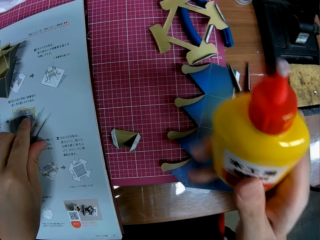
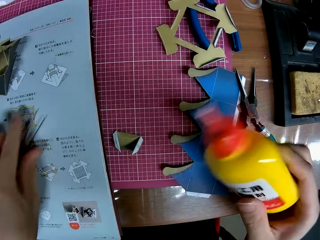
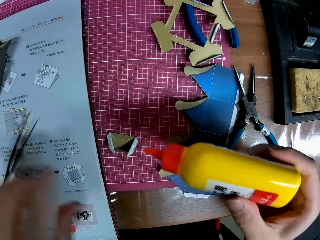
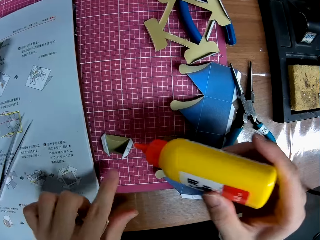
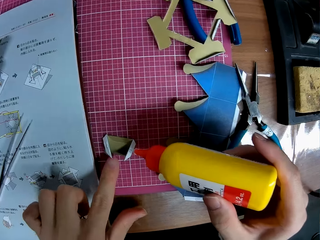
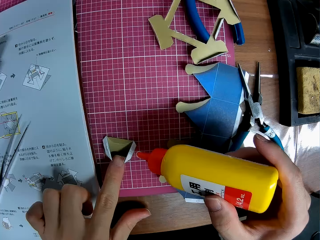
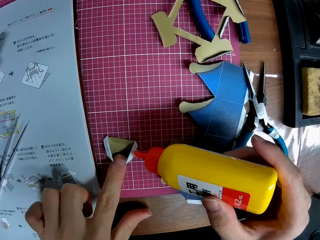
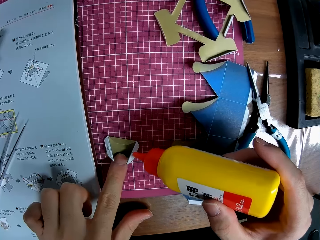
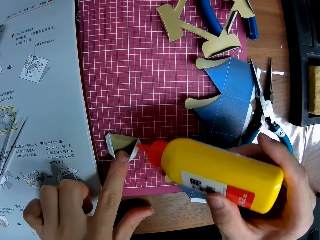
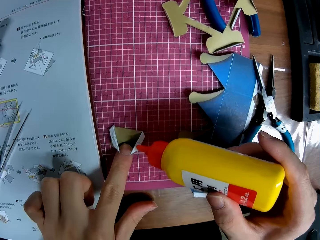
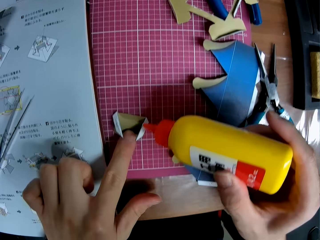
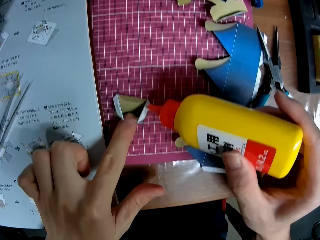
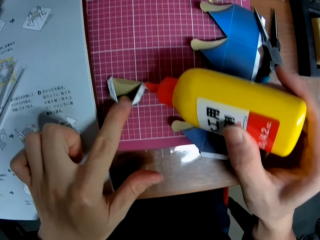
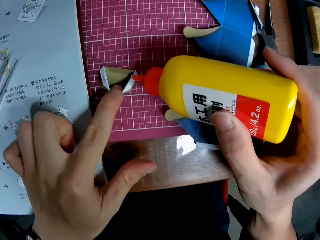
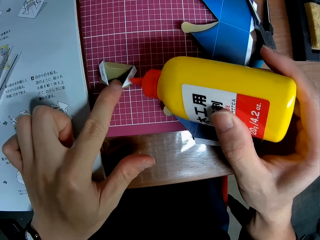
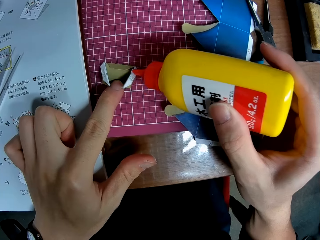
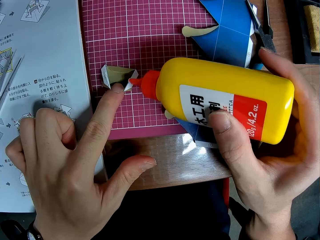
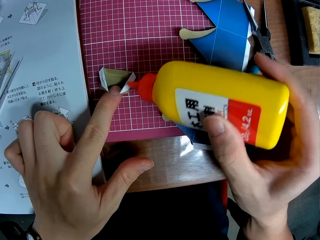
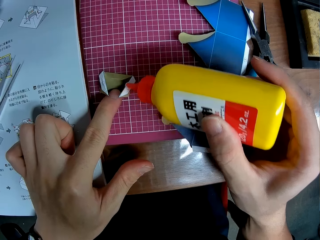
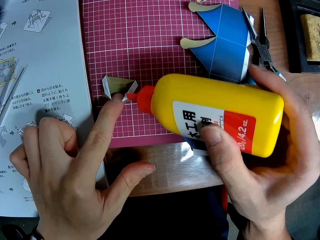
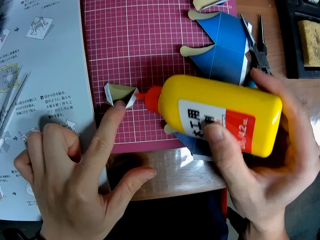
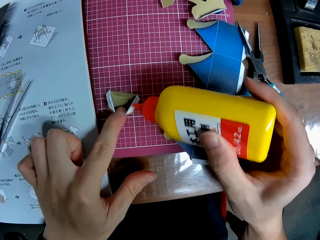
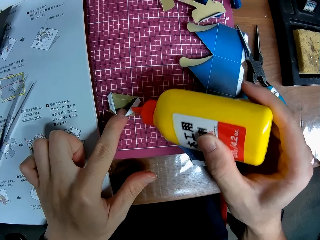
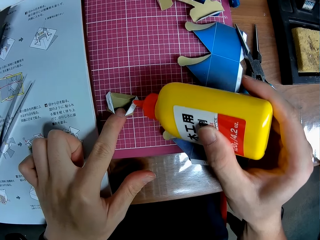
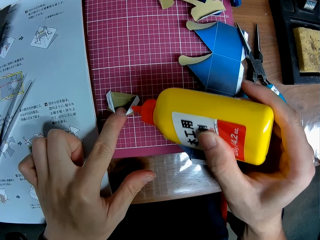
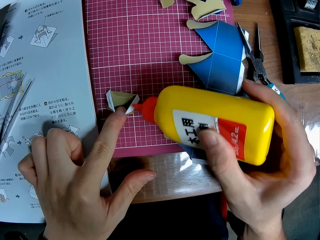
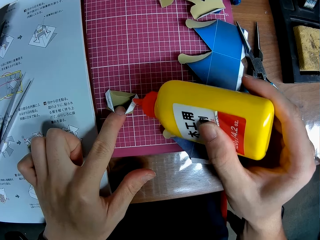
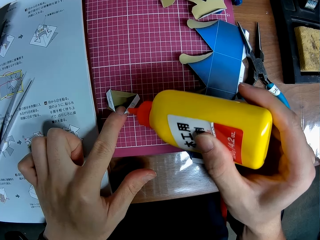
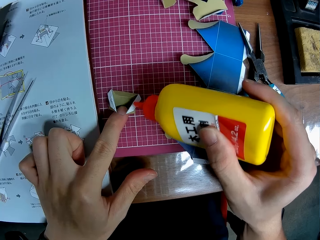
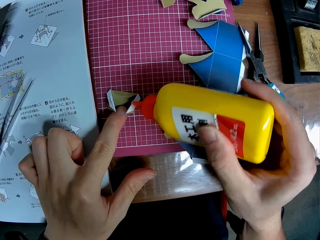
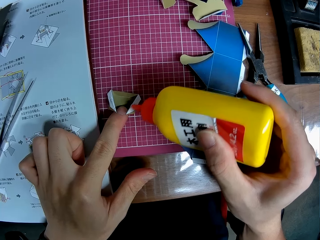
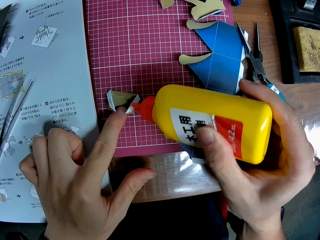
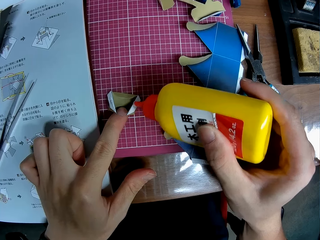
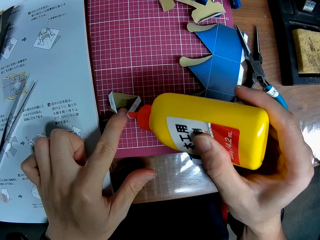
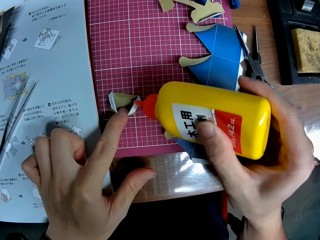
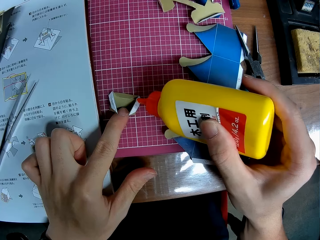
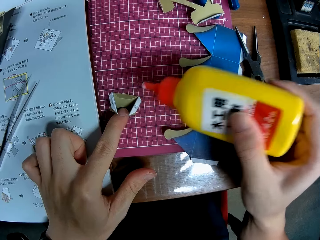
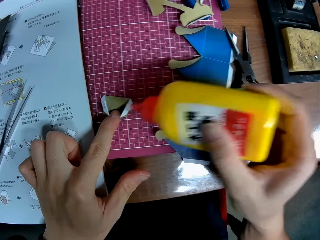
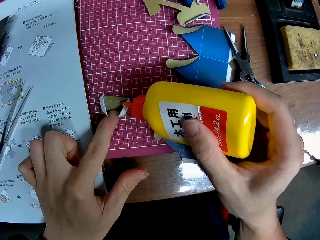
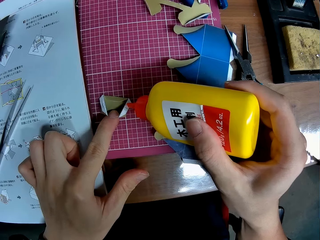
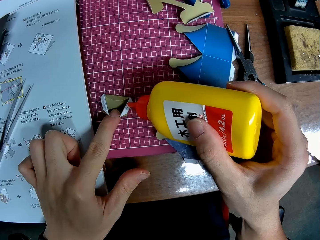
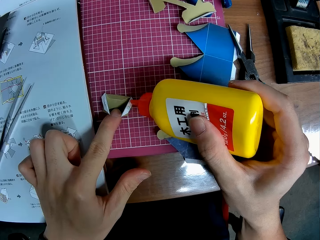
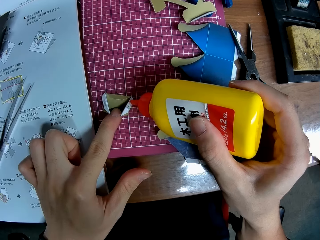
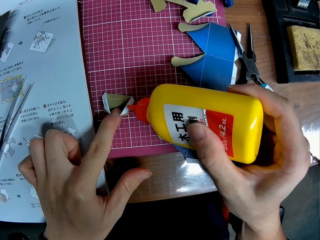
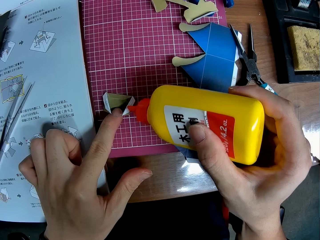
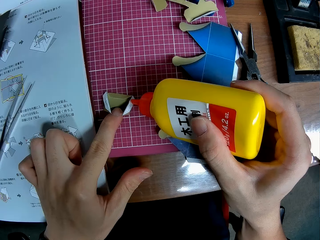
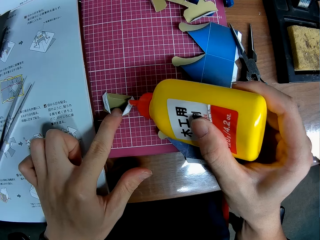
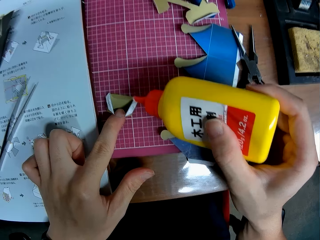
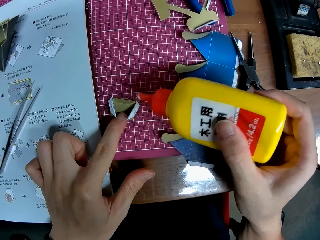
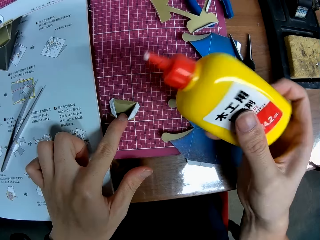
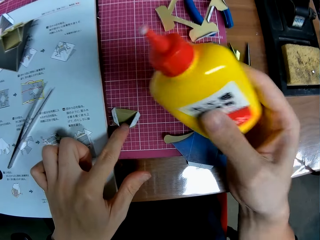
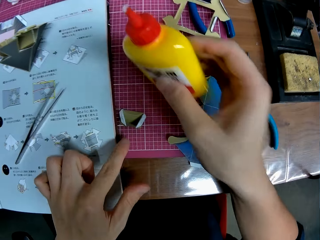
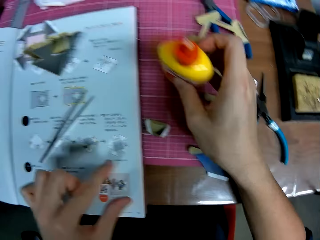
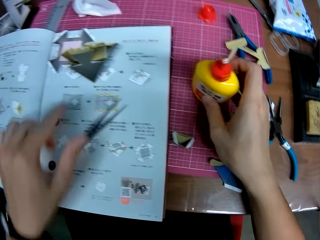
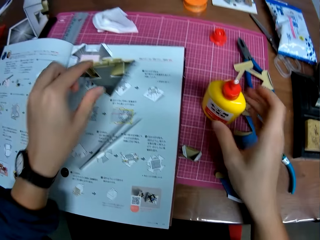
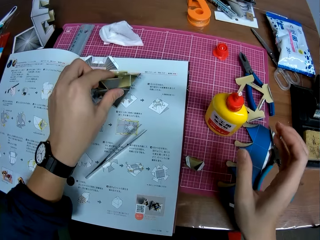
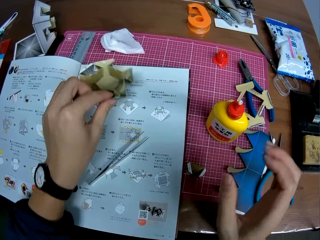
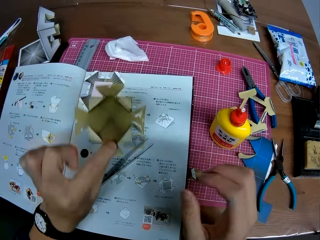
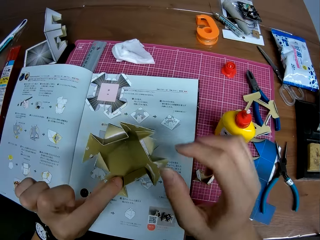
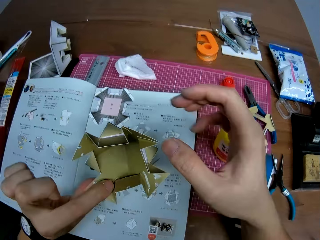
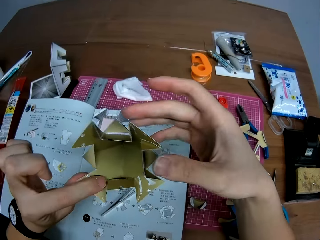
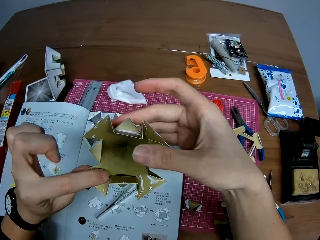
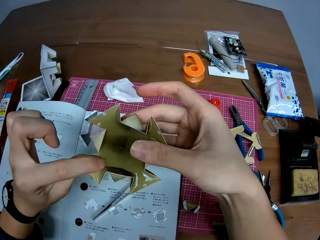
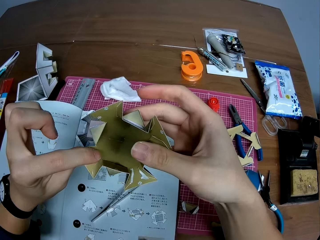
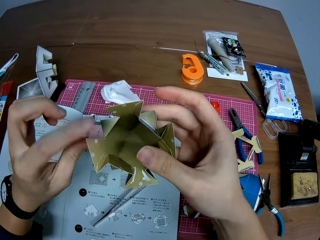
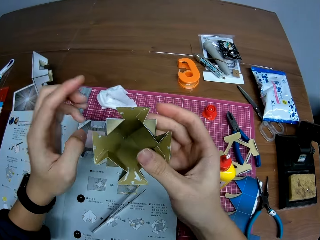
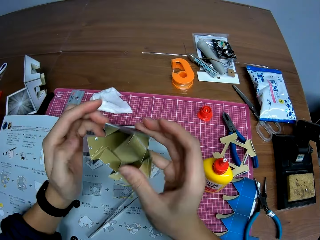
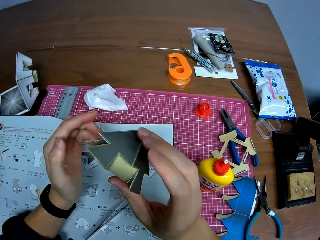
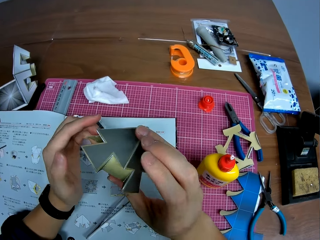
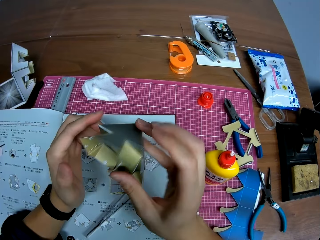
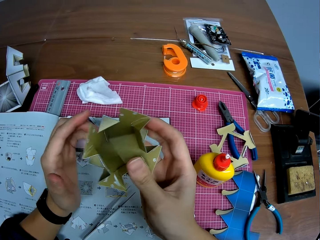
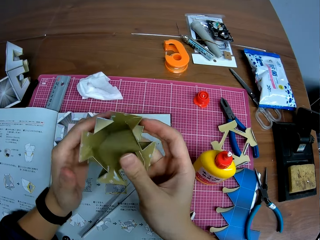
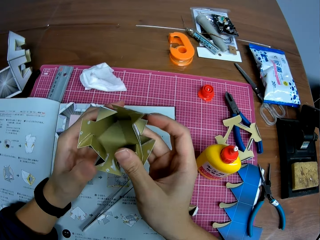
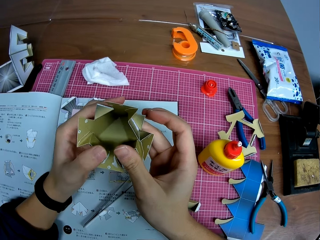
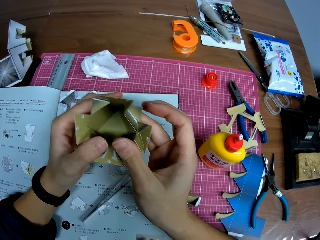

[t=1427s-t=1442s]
The camera wearer picks up the bottle of glue from the table. They place the tweezers on an instruction manual. They apply glue to the piece of craft or model piece on the table. They place the bottle of glue on the cutting mat. They pick up the paper craft from the table, and adjust the paper craft.

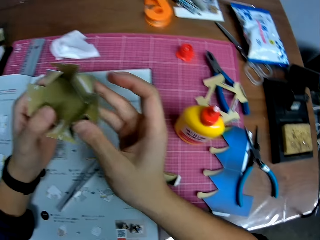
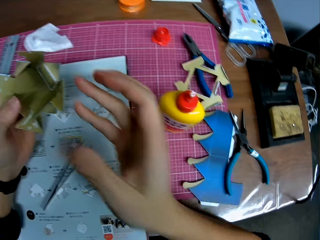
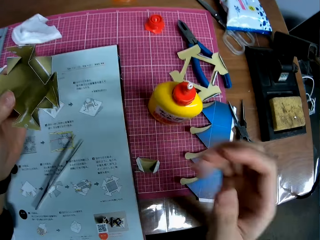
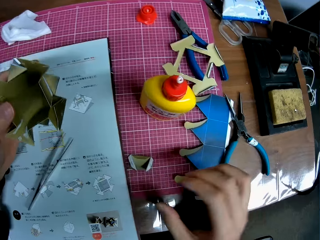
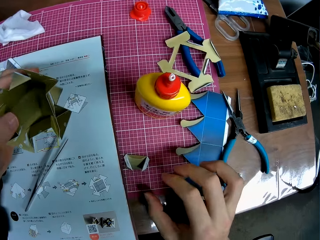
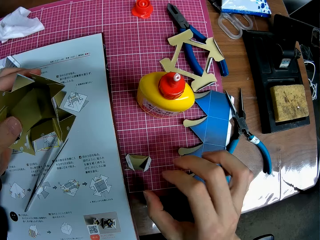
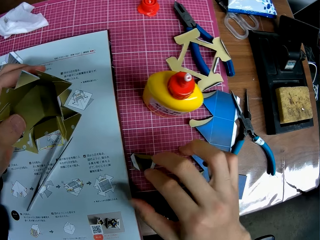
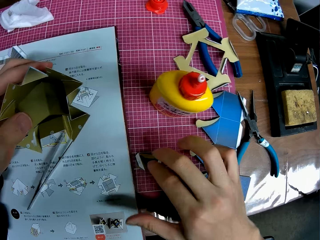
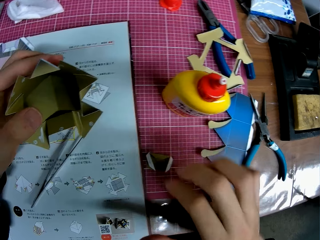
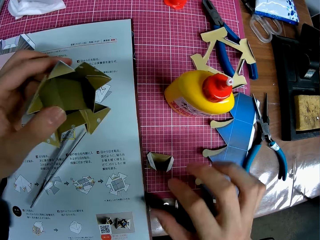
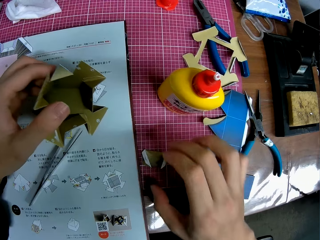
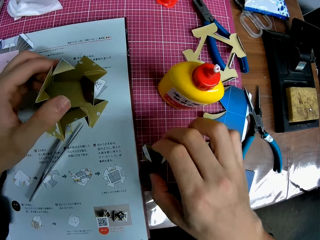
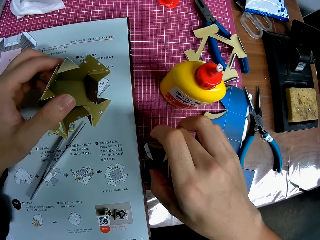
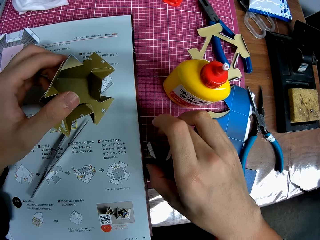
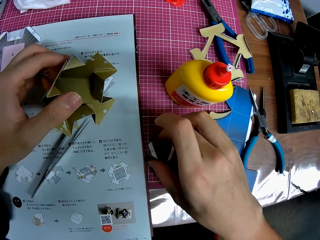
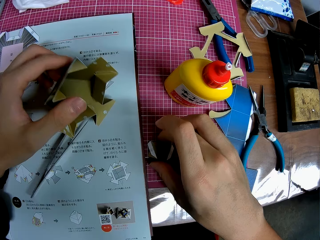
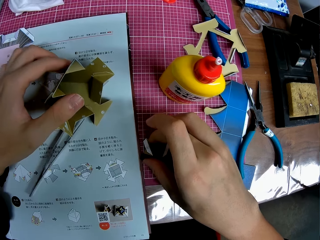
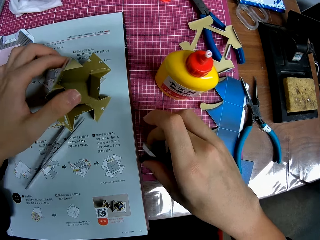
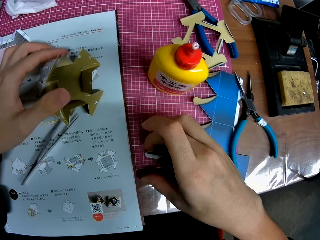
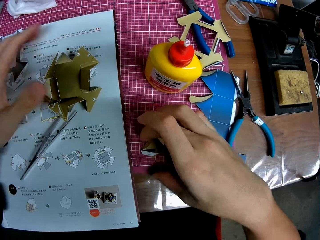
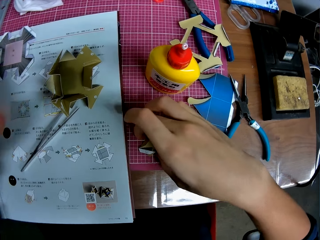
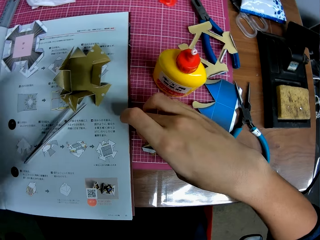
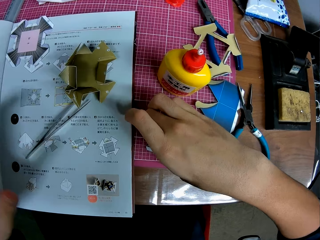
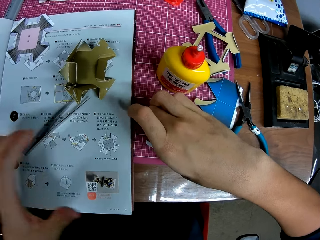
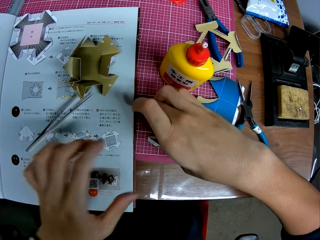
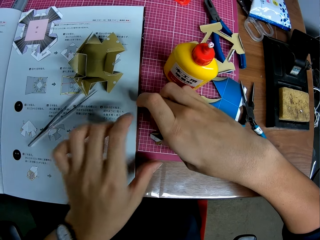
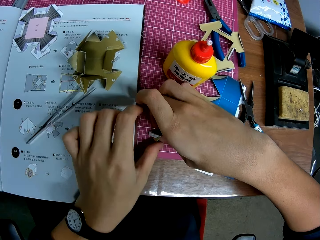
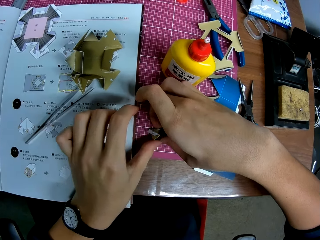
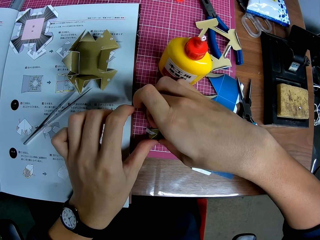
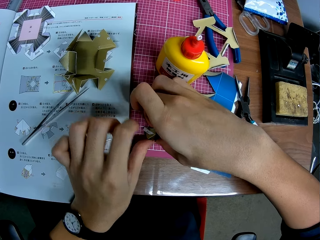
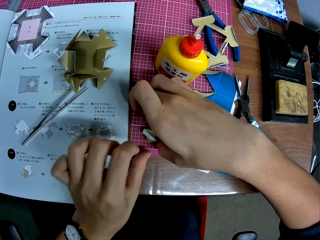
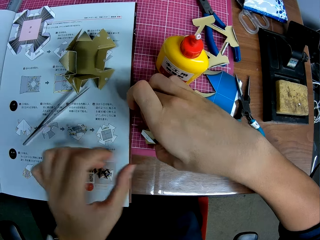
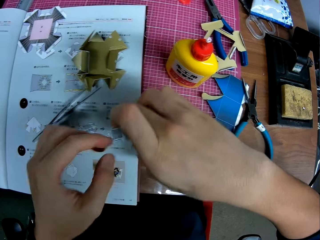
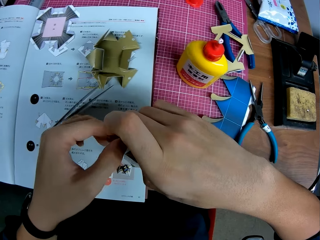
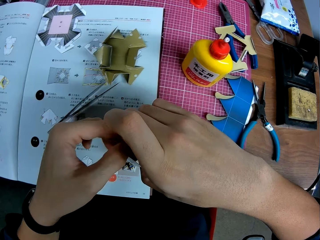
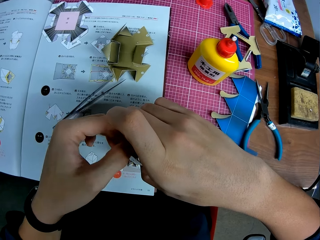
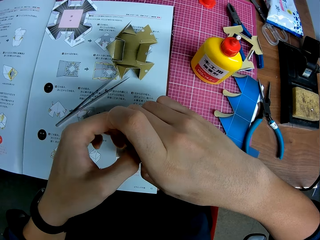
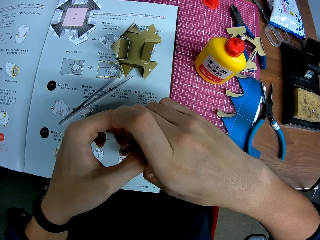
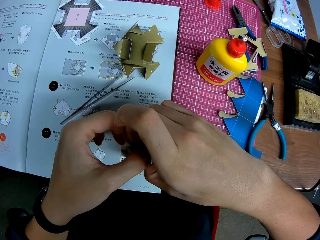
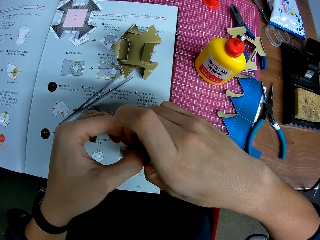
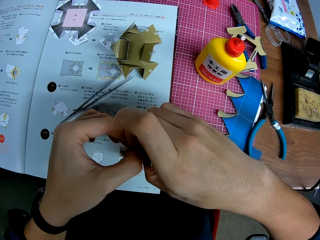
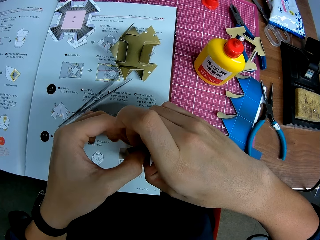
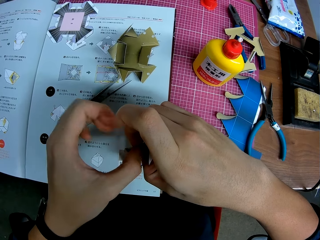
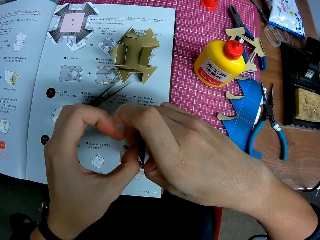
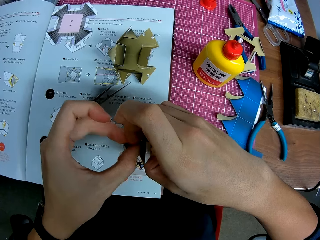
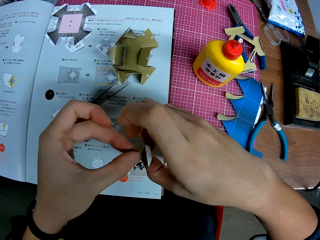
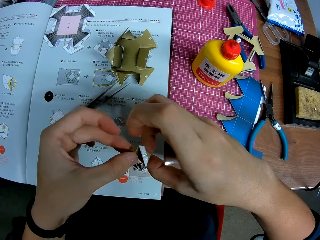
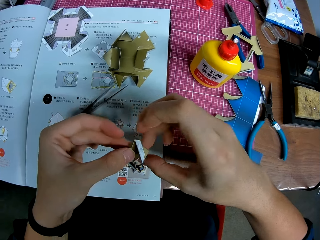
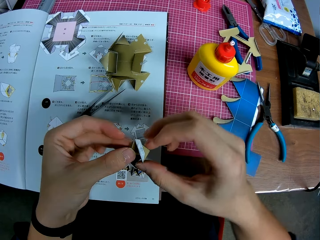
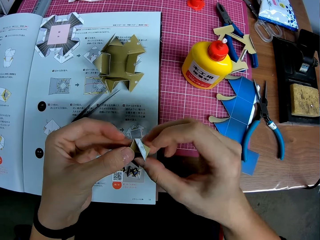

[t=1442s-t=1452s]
The camera wearer places the paper craft on an instruction manual. They pick up the model piece. They move the piece of craft on the table. They adjust the model piece. They pick up the piece of craft on the table.
